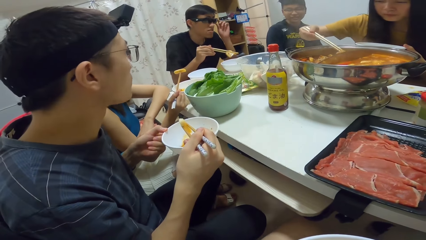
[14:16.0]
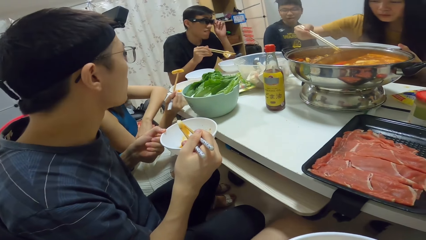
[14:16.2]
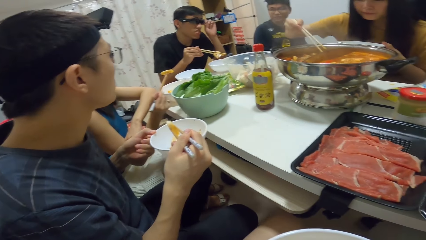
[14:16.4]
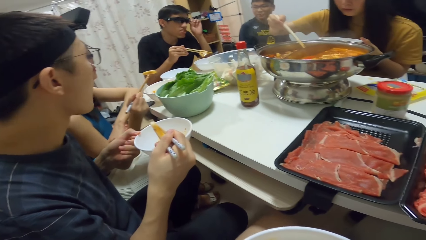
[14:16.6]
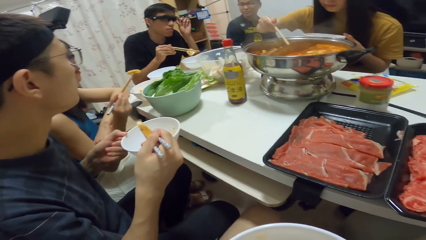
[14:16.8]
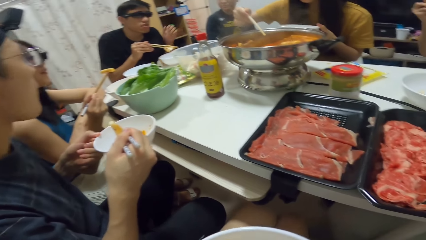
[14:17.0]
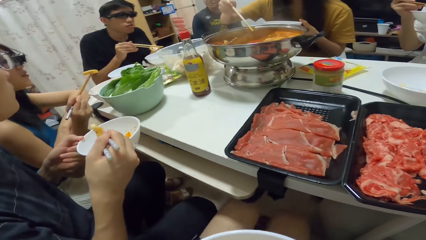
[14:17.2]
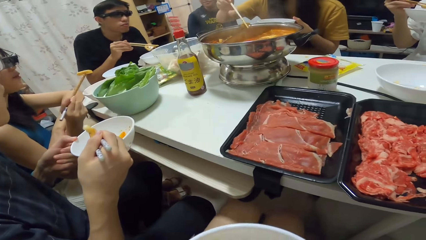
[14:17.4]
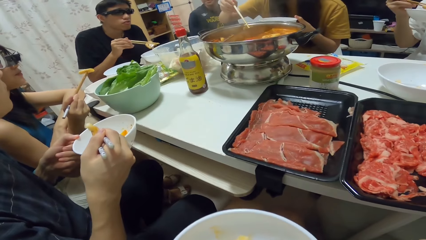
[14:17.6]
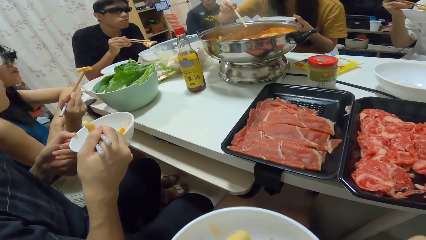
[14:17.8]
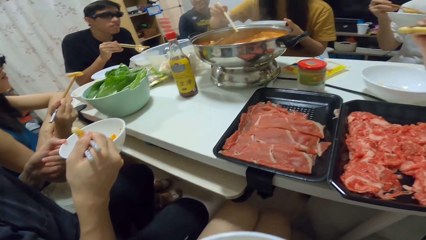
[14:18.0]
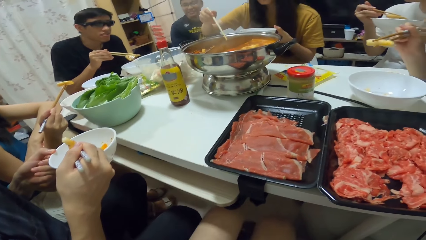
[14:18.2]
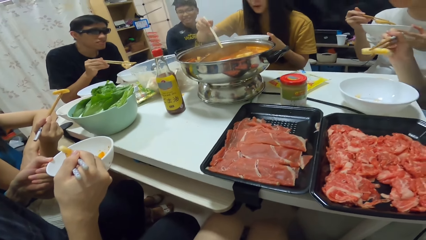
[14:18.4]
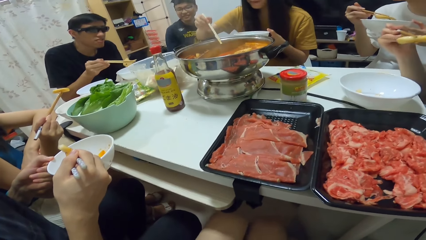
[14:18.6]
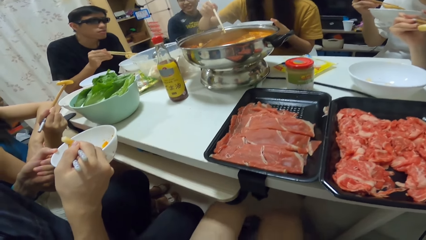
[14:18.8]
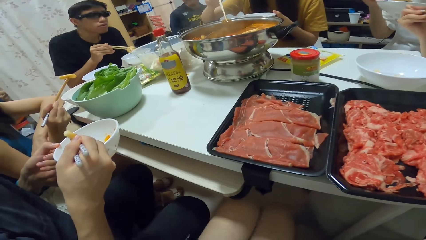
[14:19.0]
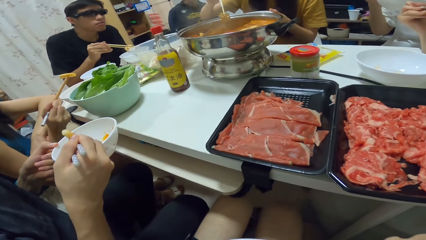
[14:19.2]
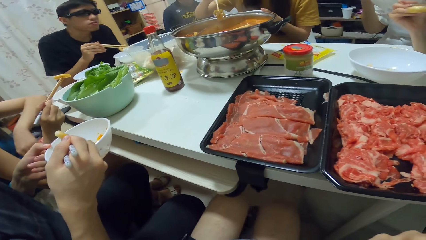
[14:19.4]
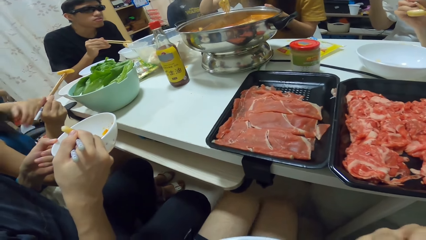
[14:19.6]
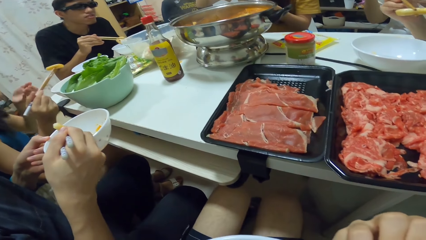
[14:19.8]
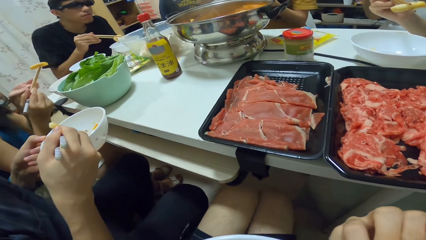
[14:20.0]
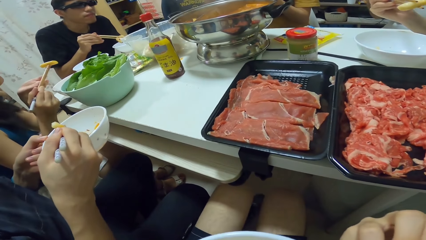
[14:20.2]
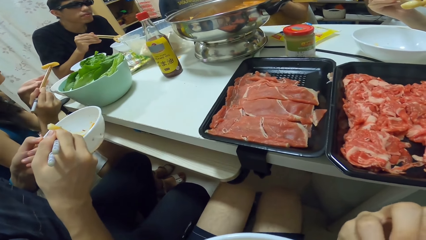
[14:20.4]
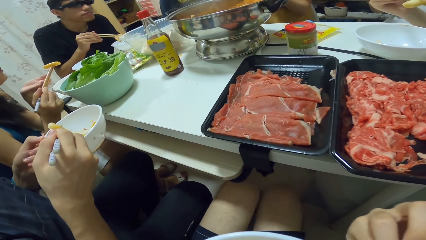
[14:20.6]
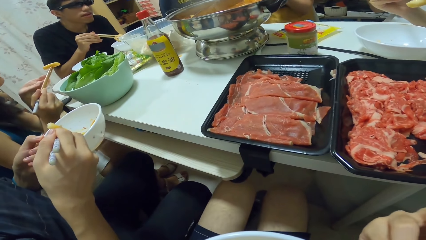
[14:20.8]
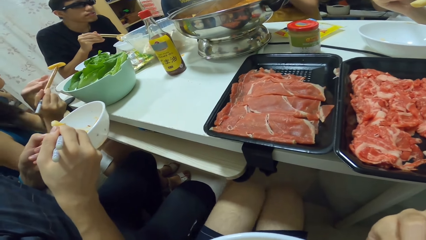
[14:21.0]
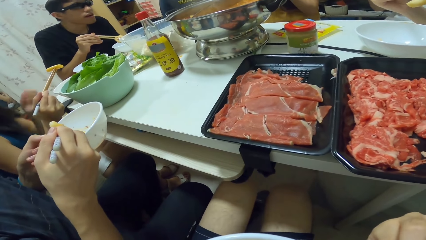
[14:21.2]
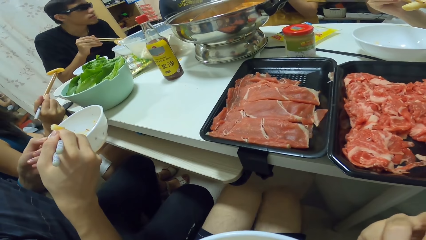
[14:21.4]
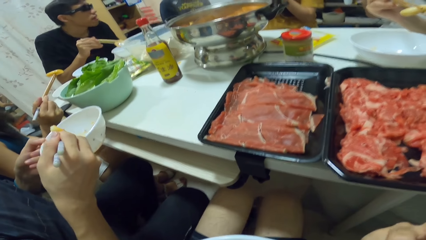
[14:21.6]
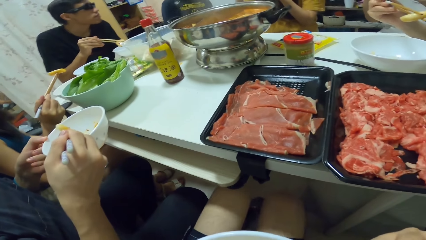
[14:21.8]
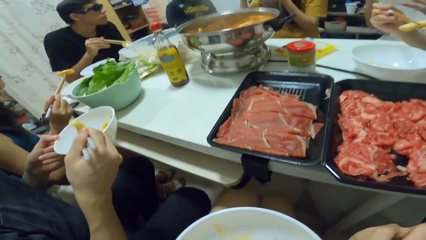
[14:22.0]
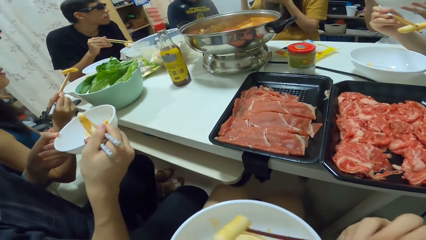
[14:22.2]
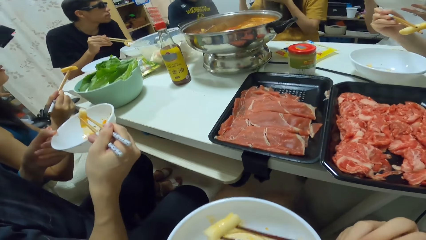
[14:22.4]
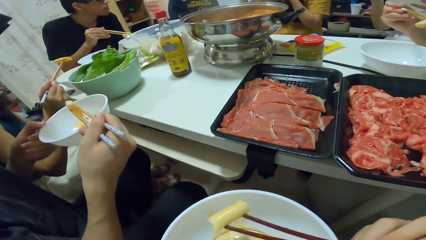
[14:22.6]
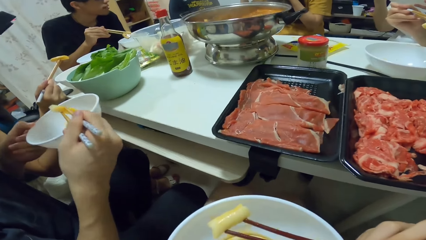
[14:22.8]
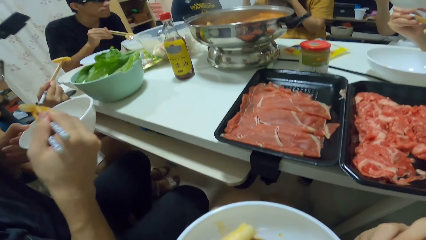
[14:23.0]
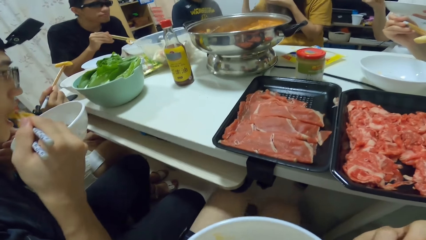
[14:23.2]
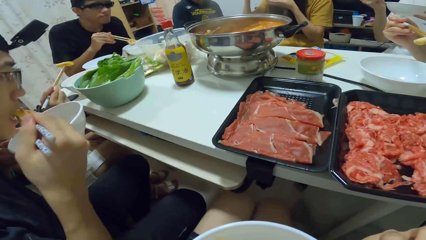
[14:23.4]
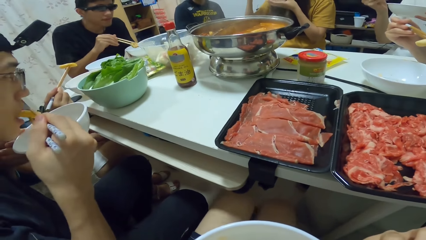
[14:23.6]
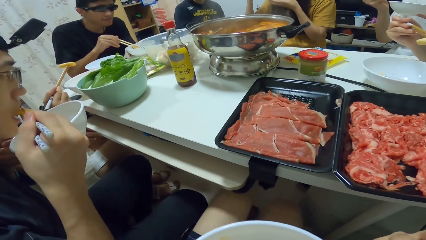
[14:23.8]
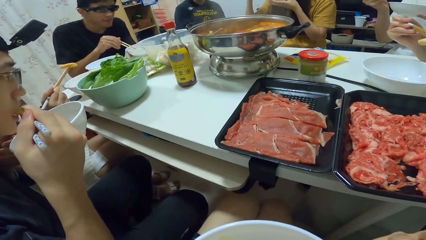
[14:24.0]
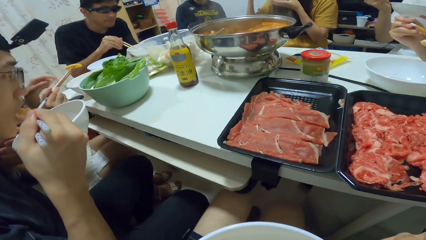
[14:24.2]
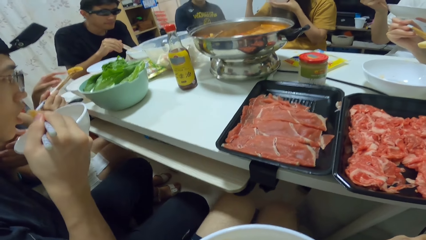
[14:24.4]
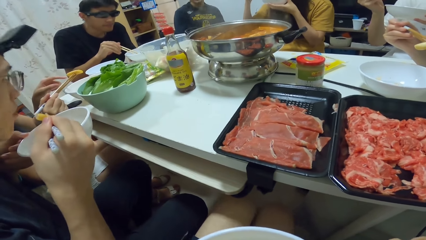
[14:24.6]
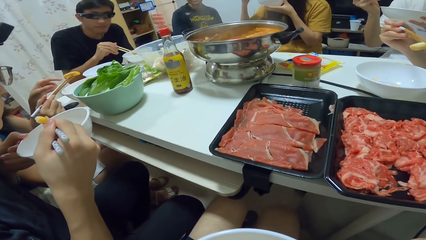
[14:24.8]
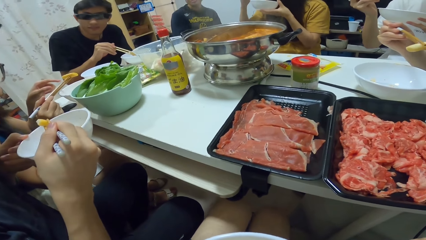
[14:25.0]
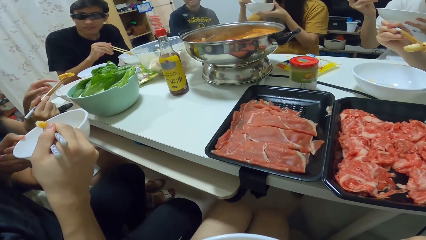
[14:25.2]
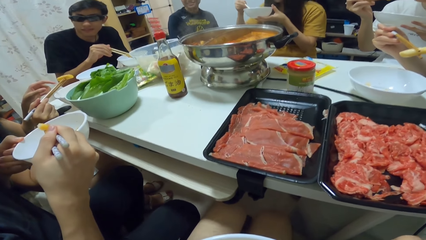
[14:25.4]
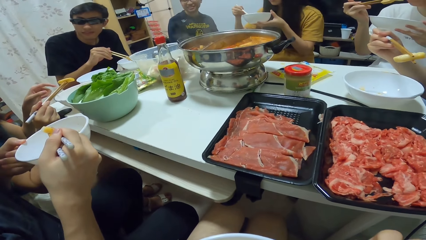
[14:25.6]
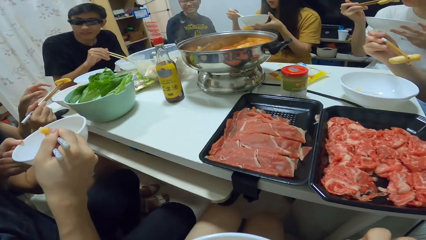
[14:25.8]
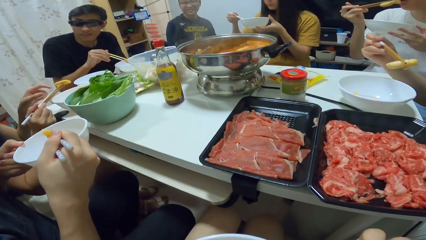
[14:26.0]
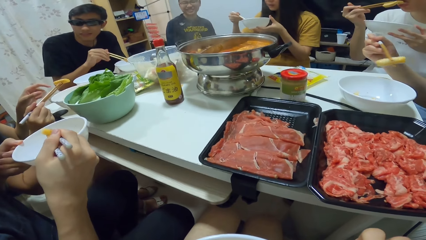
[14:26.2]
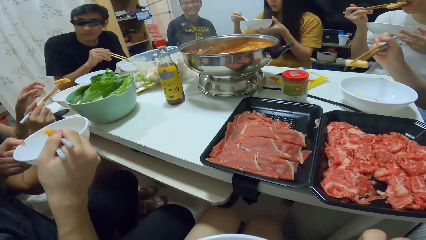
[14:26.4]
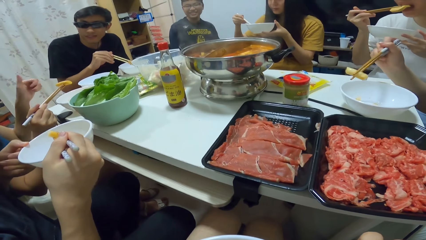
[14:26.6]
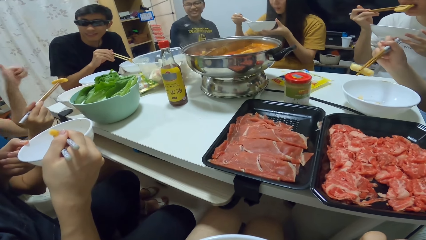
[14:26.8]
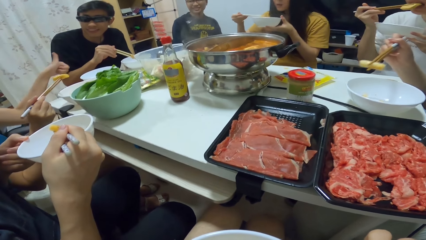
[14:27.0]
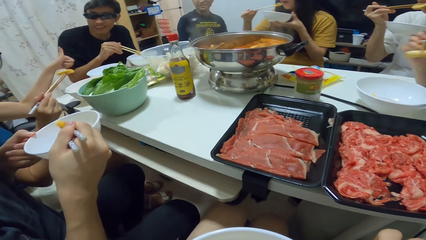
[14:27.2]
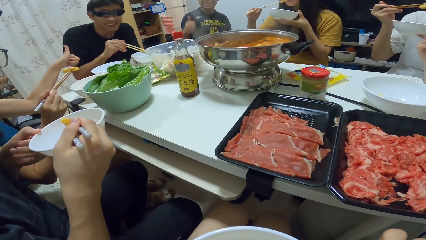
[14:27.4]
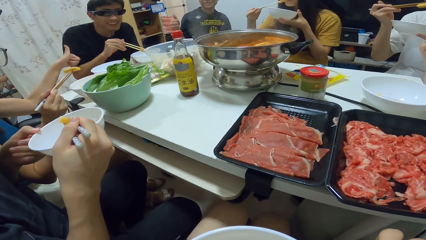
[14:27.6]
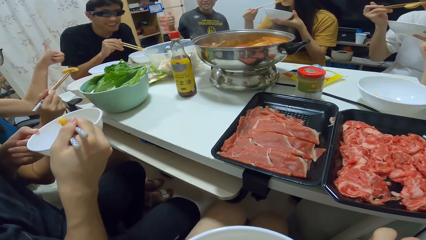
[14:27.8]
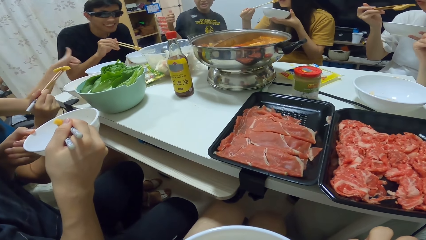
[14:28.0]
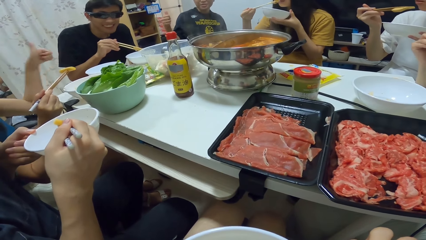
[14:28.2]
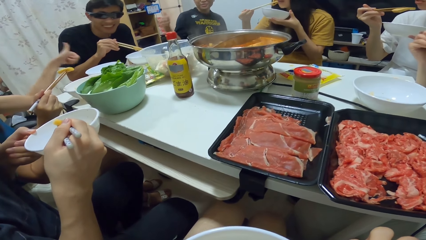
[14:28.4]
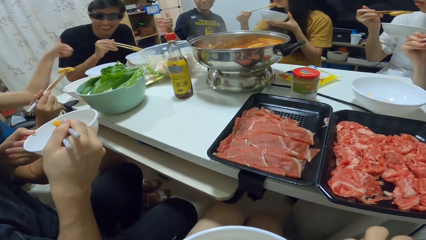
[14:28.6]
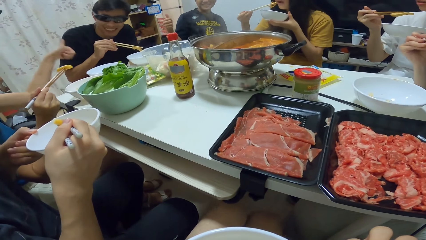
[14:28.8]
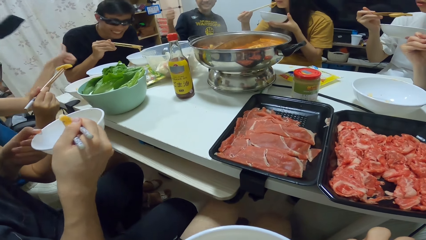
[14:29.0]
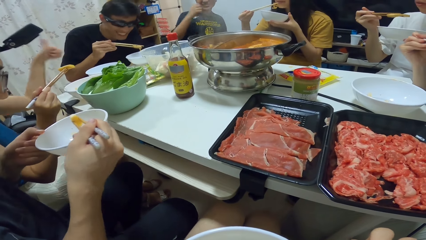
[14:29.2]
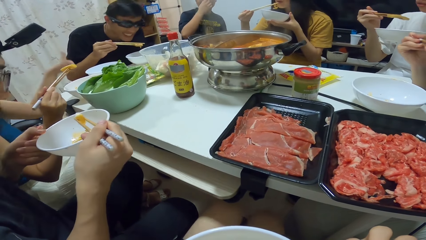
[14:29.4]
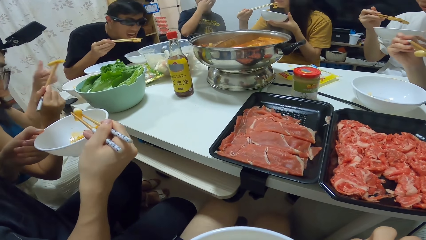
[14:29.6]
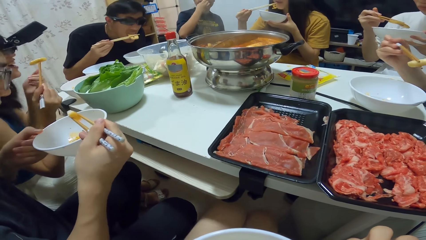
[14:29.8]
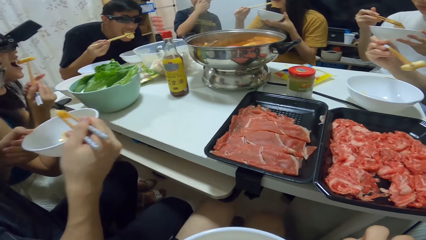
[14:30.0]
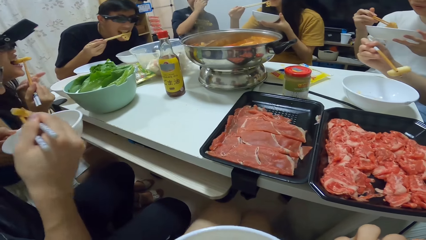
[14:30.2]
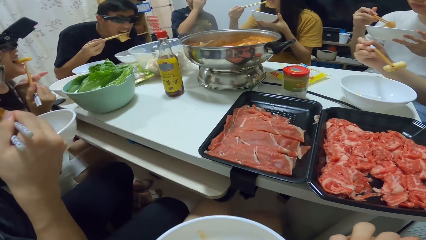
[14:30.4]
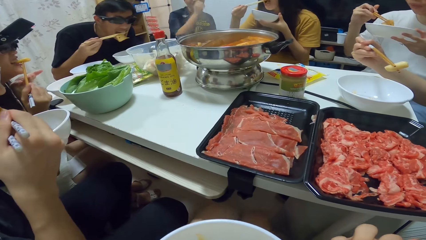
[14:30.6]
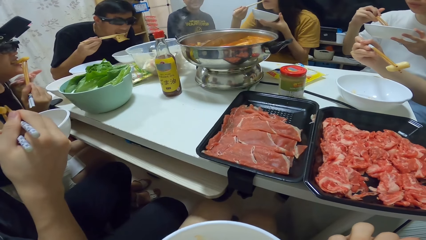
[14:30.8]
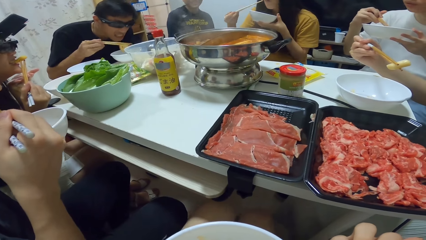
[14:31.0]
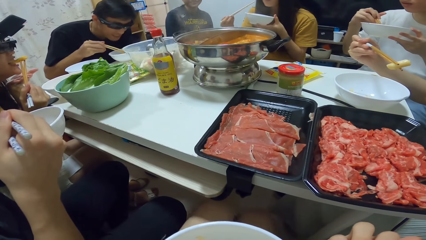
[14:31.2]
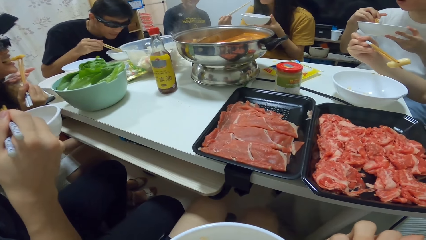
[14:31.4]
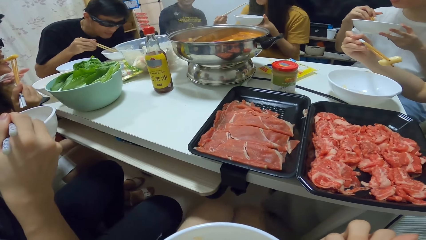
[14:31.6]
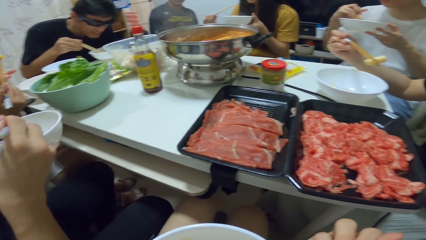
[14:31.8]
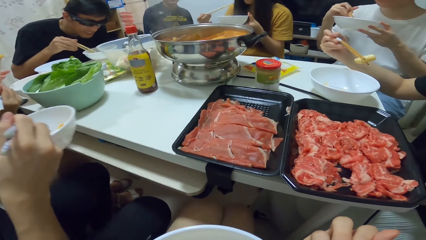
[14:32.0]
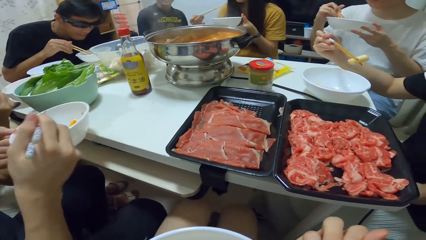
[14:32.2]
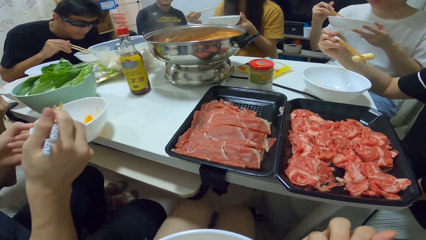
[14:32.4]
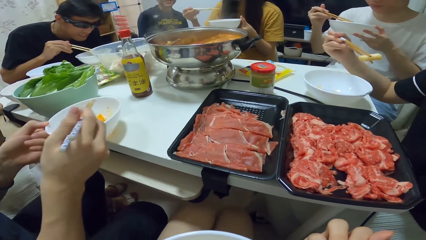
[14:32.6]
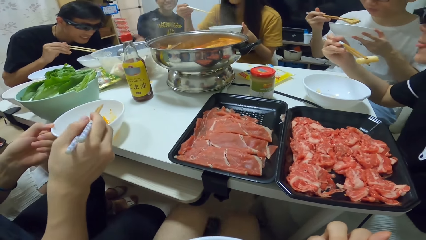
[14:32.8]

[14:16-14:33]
A man looks around. Another man converses. The camera wearer shakes his leg. Another man eats from the bowl with the chopsticks in his right hand. The camera wearer eats the food. Another man looks at the plate. A woman eats from the bowl with the chopsticks in her right hand. The woman points her hand. The man points his hand. The woman eats the food.
